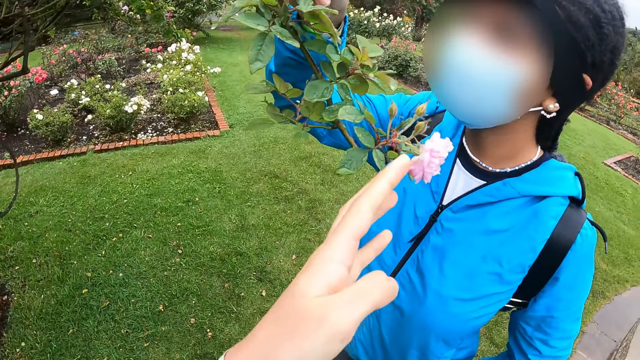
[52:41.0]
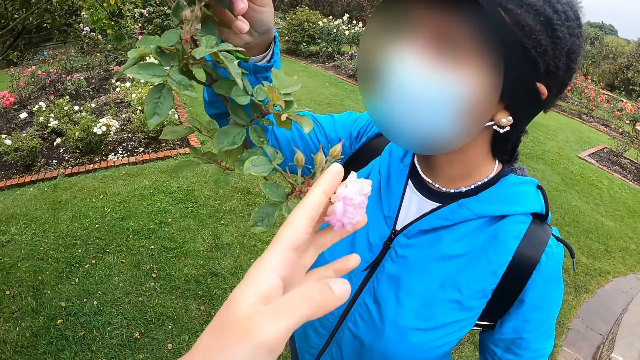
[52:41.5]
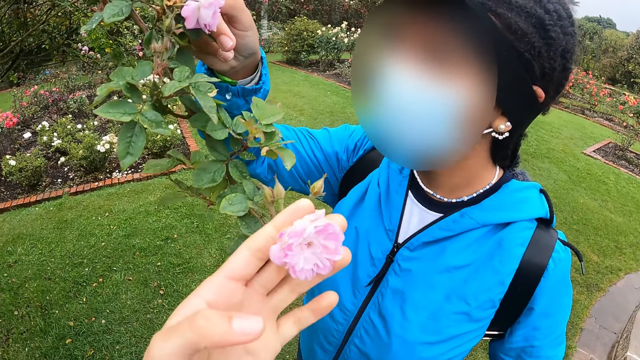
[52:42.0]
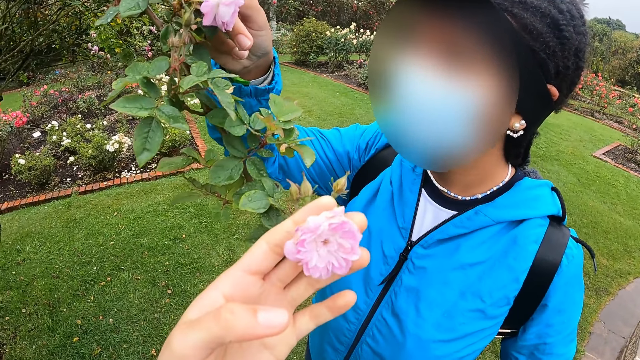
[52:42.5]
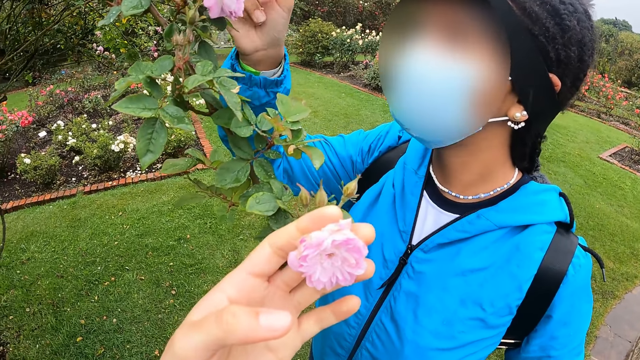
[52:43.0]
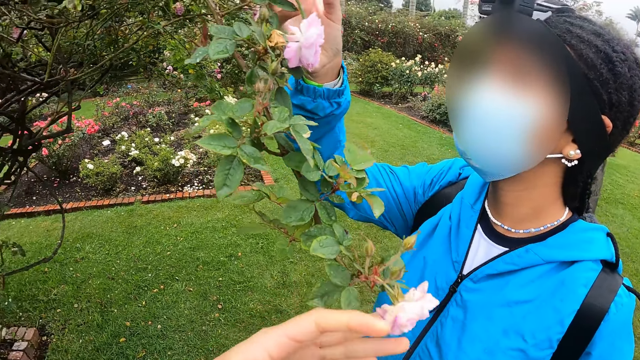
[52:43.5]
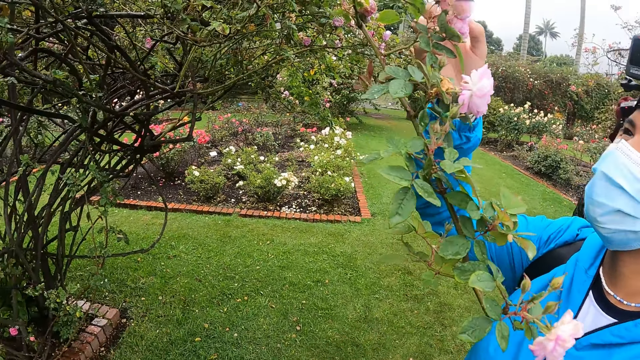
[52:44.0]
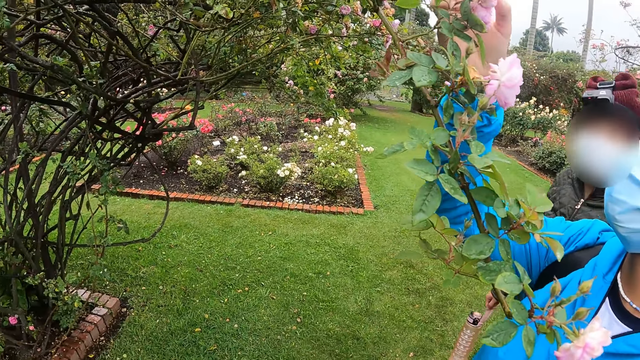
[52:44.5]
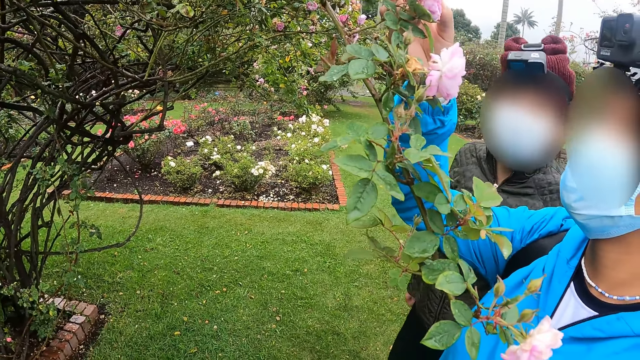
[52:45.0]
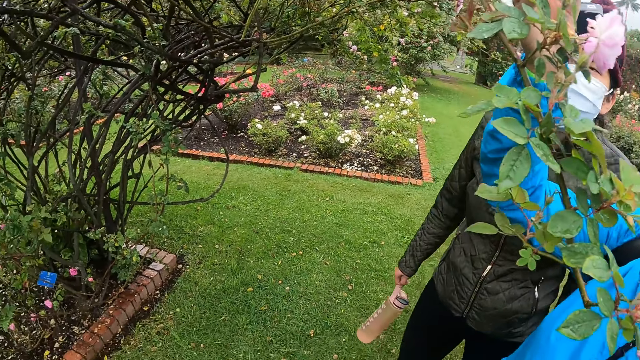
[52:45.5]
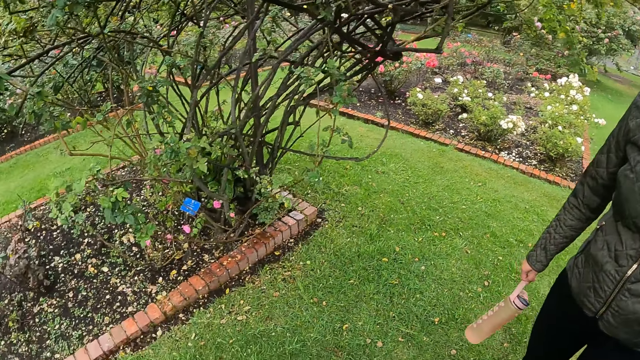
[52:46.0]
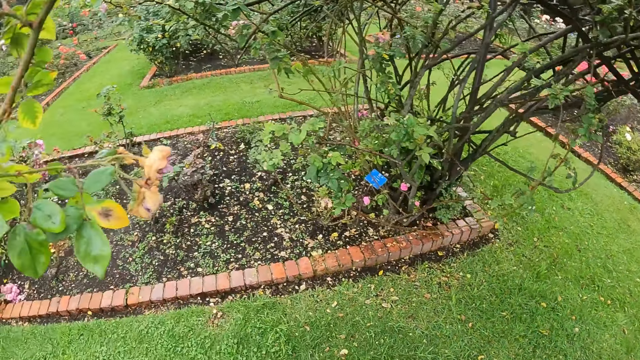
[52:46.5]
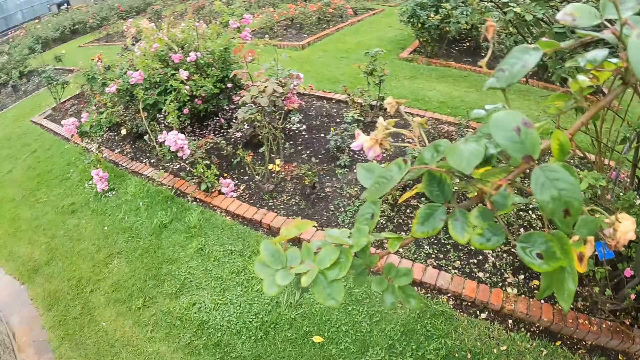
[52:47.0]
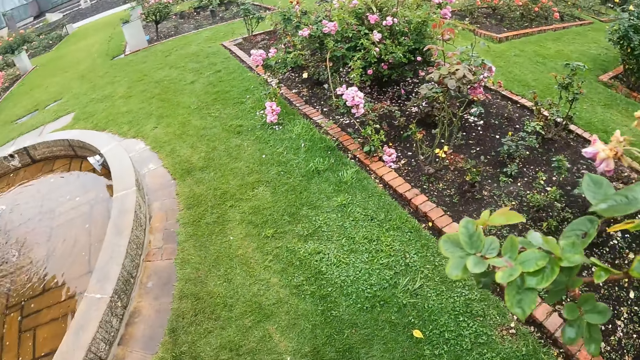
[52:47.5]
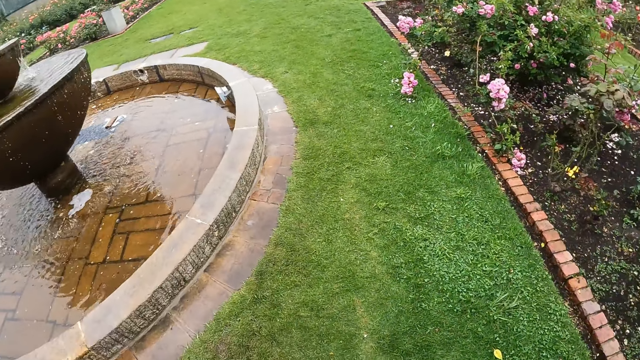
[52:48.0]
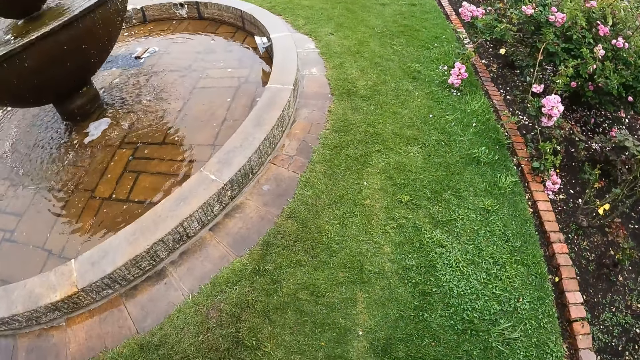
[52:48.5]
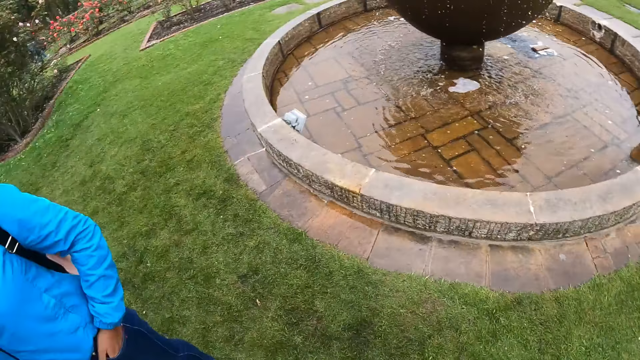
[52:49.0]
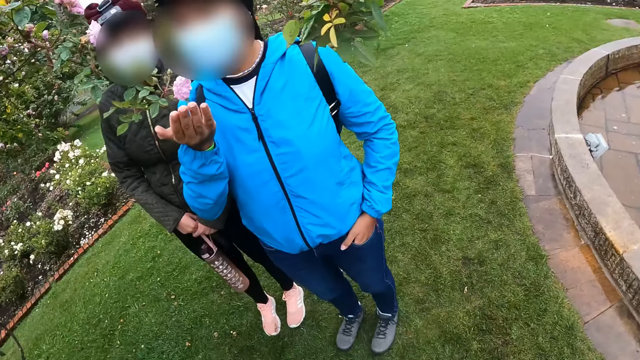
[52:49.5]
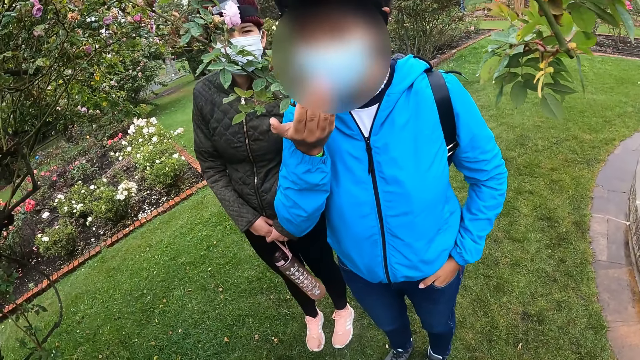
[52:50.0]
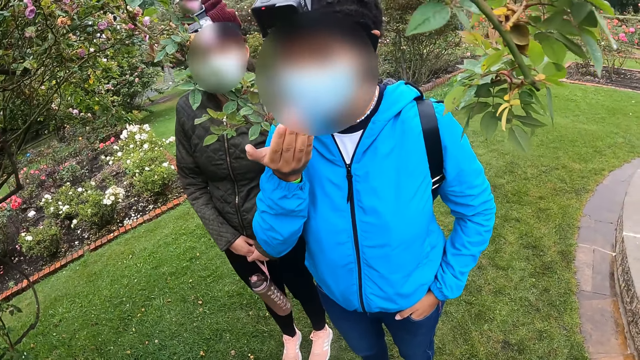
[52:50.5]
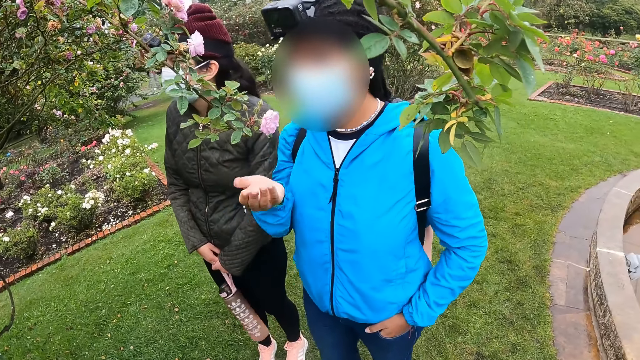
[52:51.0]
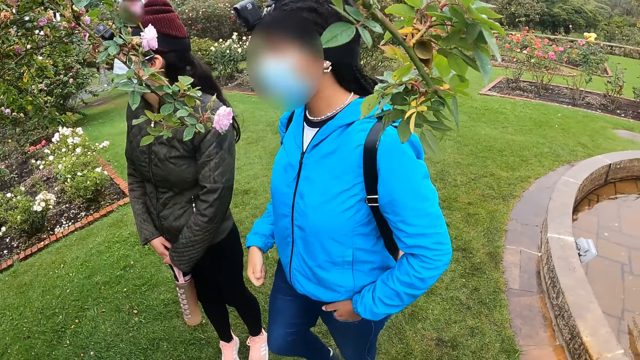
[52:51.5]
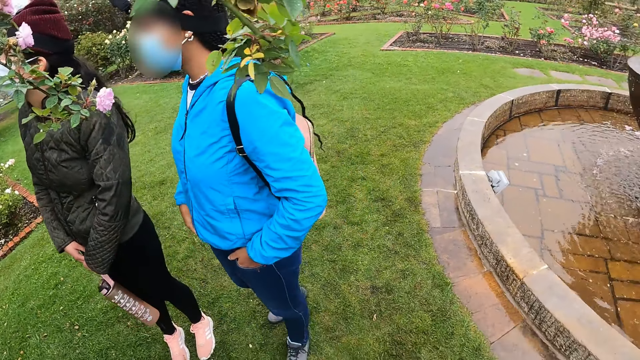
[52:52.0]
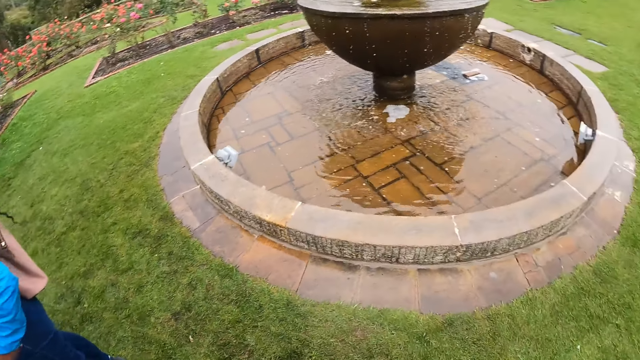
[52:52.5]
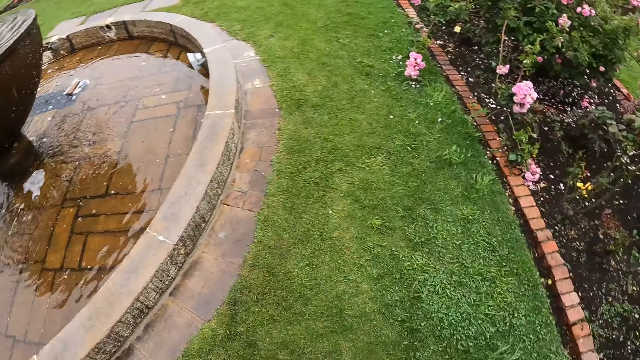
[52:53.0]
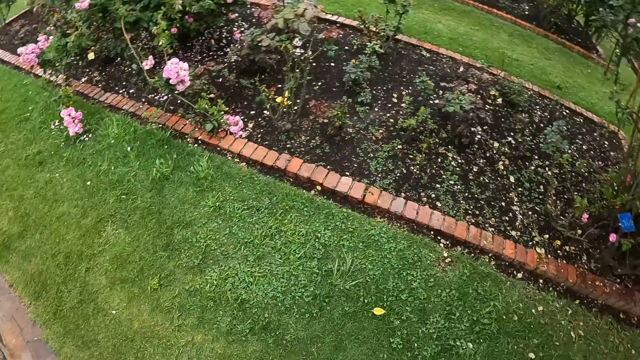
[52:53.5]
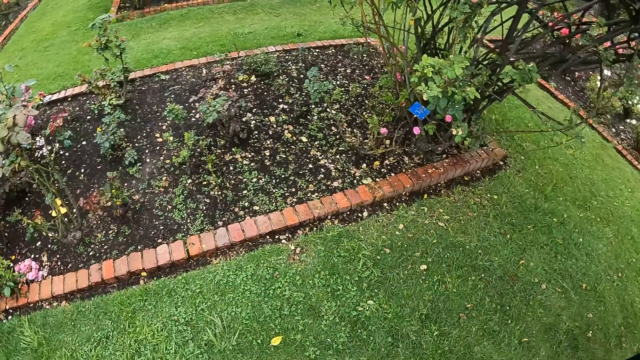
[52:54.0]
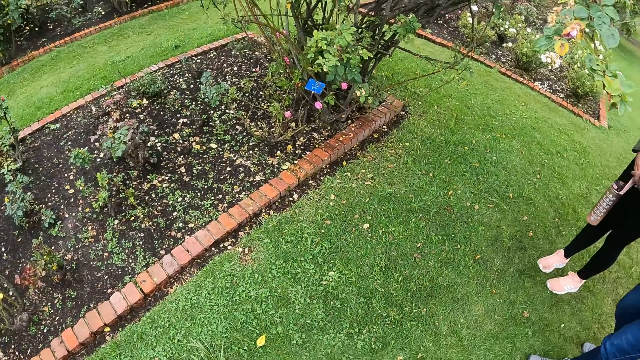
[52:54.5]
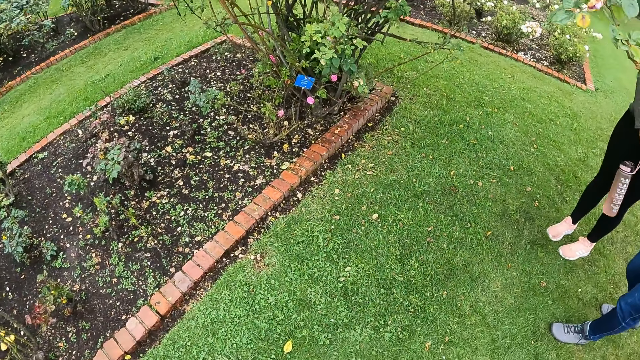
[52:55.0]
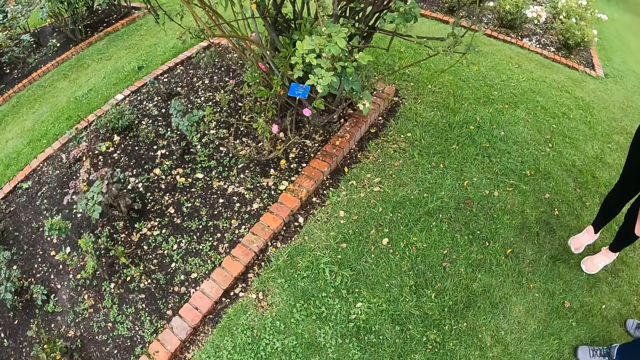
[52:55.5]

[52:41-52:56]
The camera wearer touches a flower on the tree with her left hand. She holds the flower on the tree. A woman touches the flower on the tree with her right hand. Another person holds a water bottle. The camera wearer turns around. The woman perceives the flower in her right hand. The woman holds the flower on the tree. The woman looks at the side. The other person looks to the side. The camera wearer turns around.

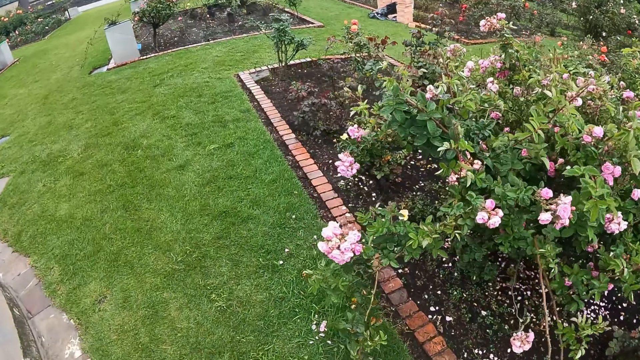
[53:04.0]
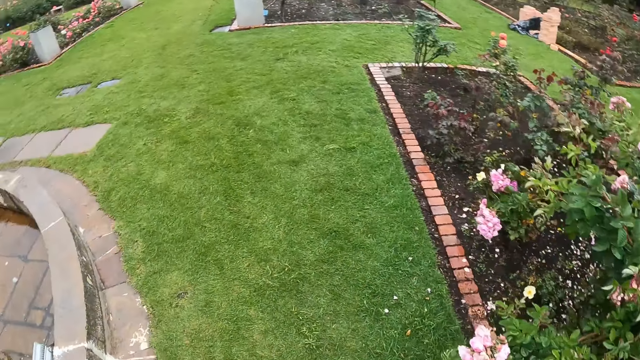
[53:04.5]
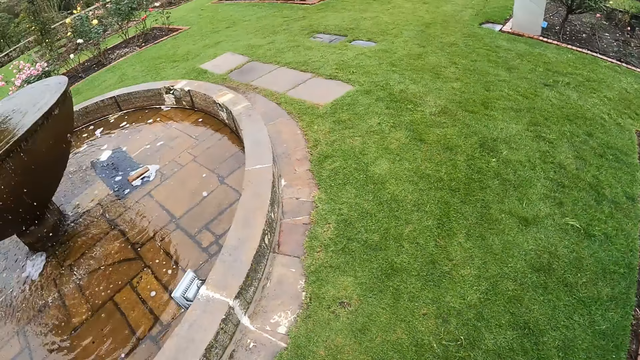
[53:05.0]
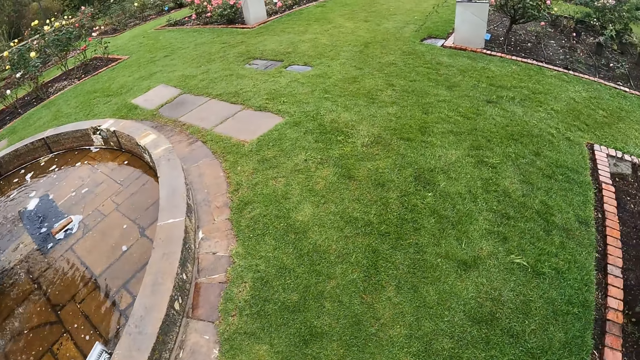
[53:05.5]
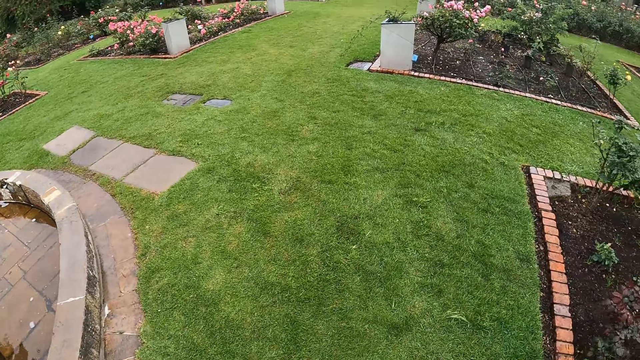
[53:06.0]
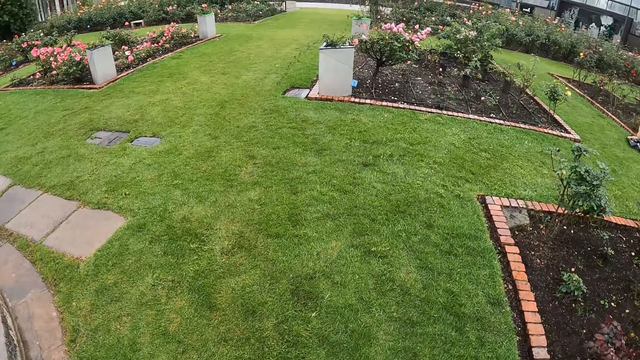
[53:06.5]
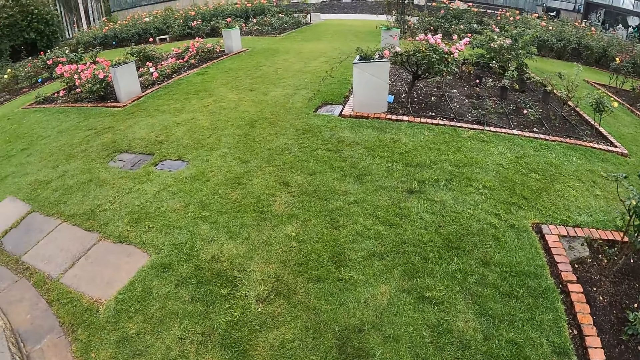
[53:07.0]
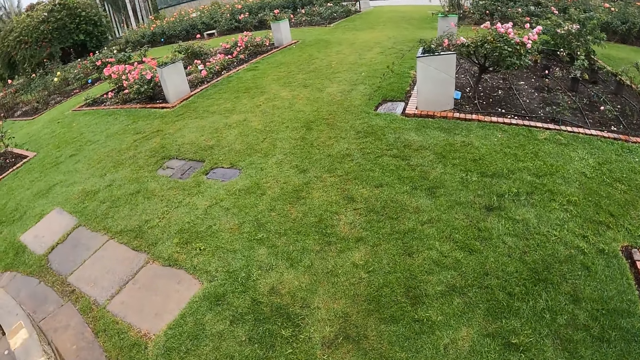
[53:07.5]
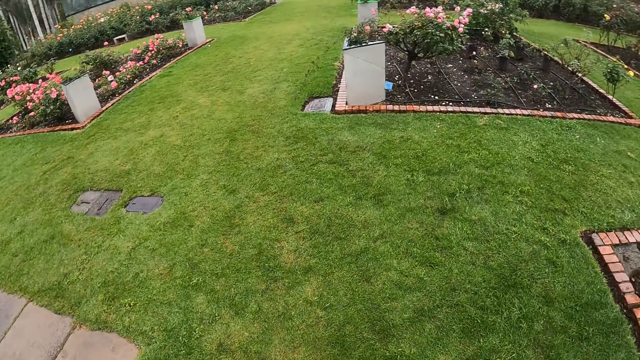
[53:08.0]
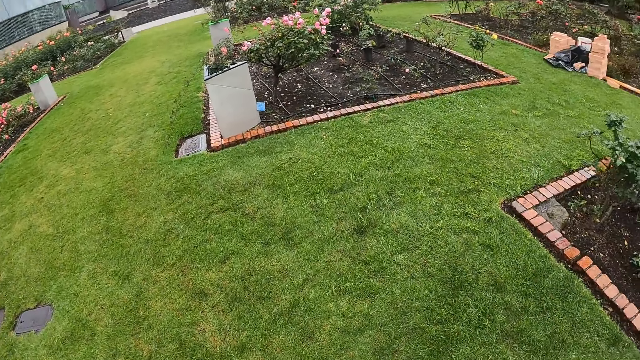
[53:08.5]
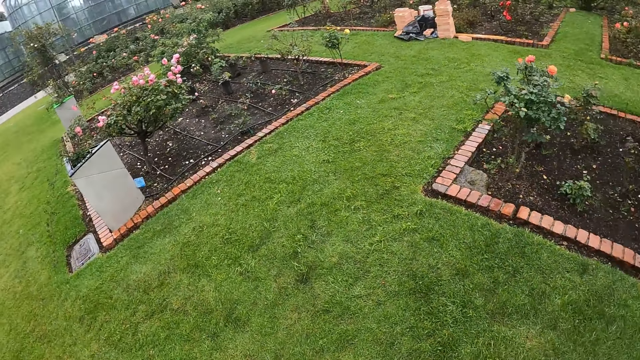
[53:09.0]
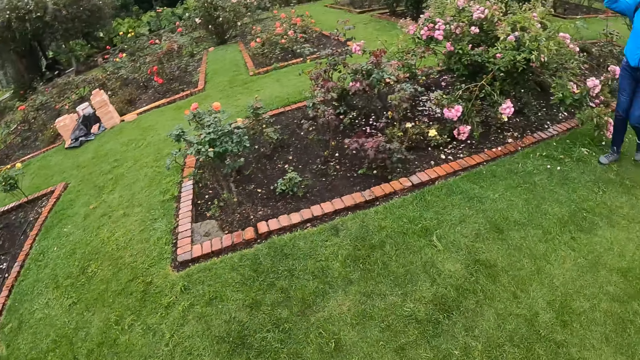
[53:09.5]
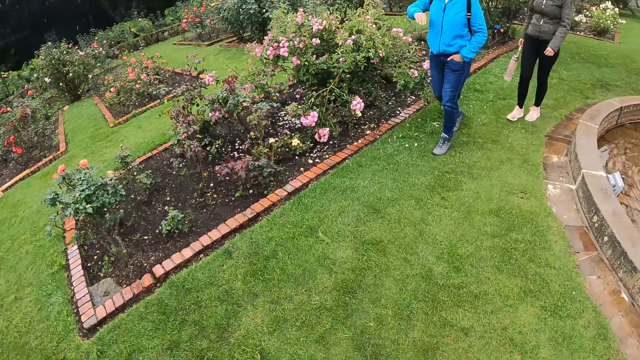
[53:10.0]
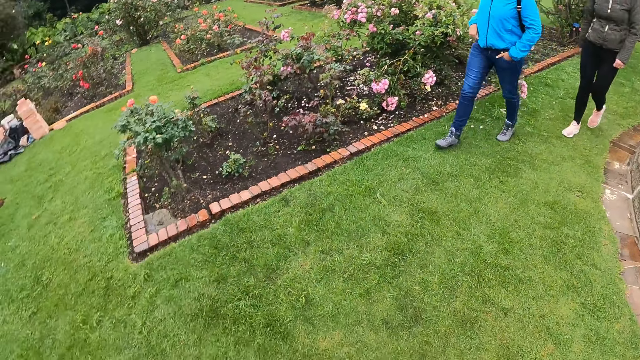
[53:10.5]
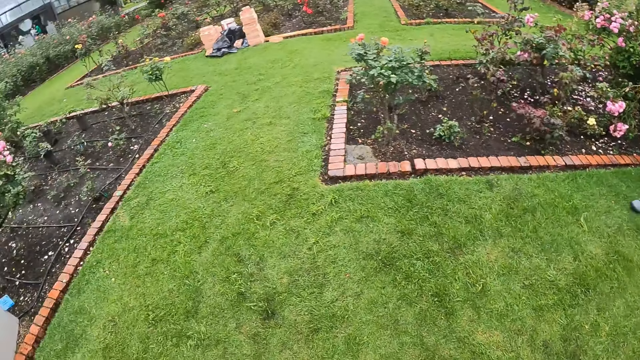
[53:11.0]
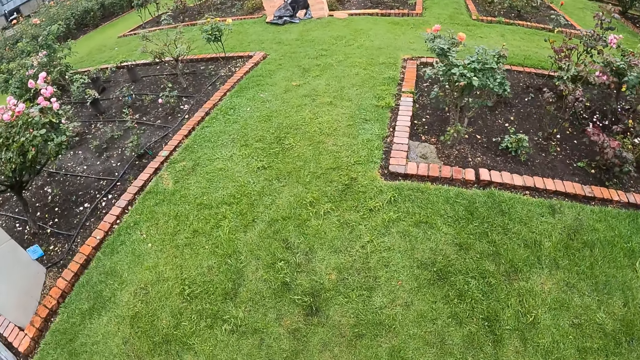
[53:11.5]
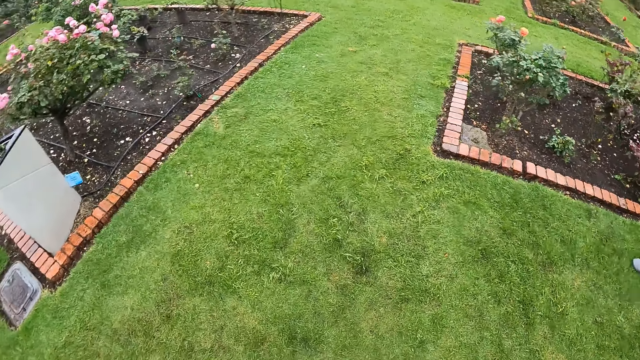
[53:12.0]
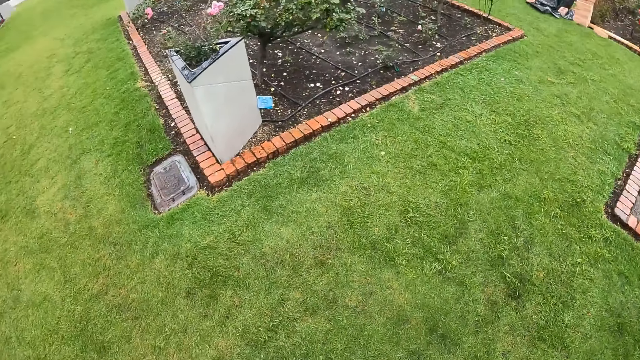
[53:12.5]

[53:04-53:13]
The camera wearer walks around. They turn around. They walk around. They turn around. A person walks around. The camera wearer walks on the lawn with a woman and another woman. Another person walks around.
